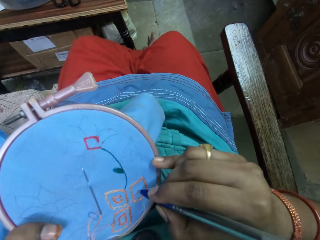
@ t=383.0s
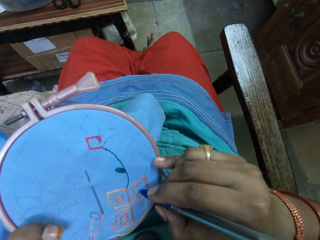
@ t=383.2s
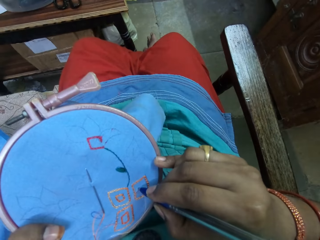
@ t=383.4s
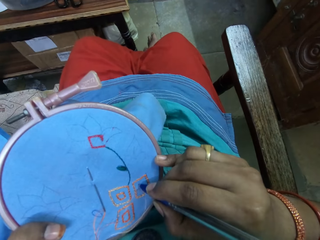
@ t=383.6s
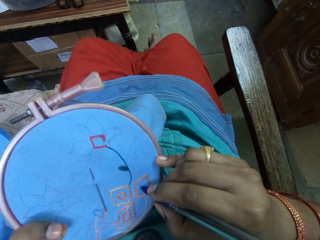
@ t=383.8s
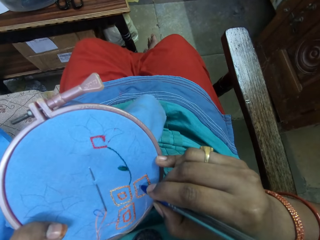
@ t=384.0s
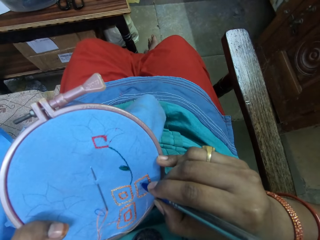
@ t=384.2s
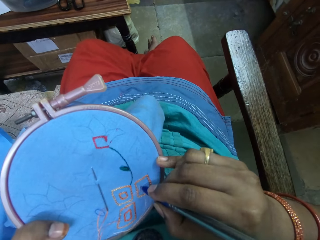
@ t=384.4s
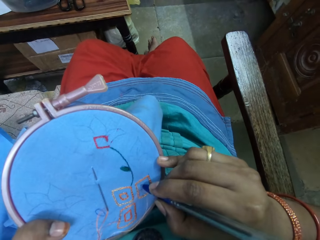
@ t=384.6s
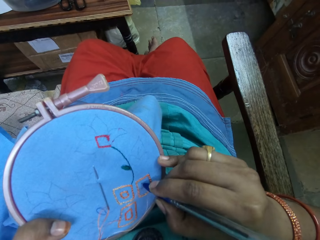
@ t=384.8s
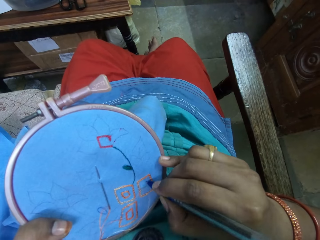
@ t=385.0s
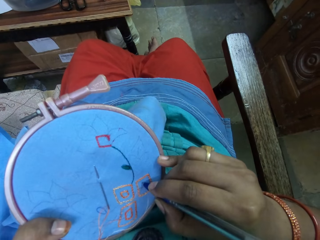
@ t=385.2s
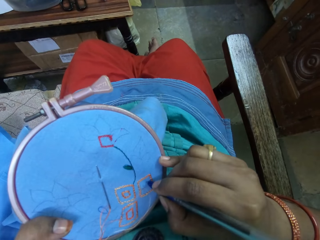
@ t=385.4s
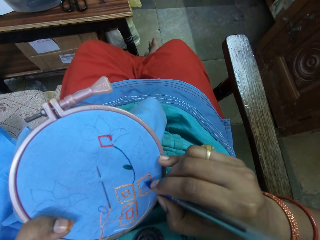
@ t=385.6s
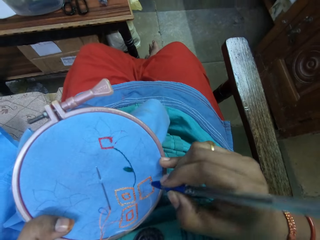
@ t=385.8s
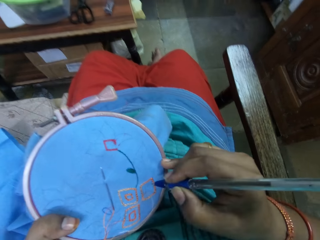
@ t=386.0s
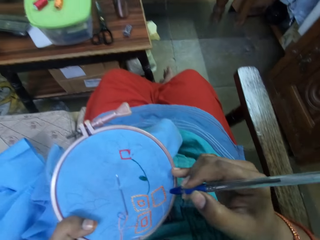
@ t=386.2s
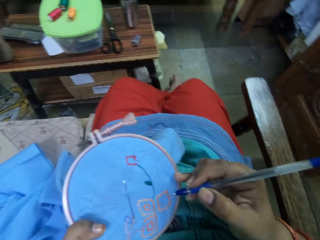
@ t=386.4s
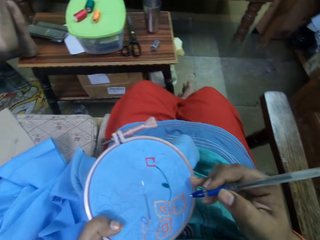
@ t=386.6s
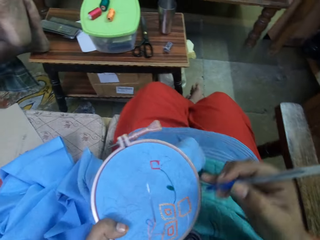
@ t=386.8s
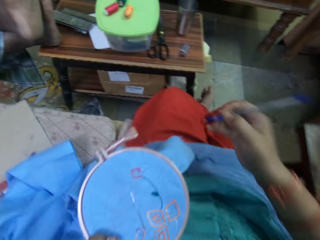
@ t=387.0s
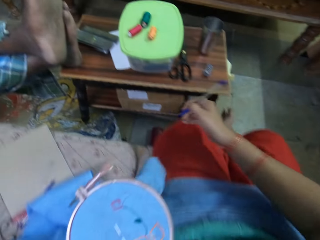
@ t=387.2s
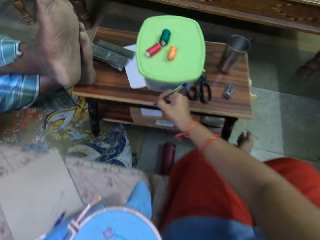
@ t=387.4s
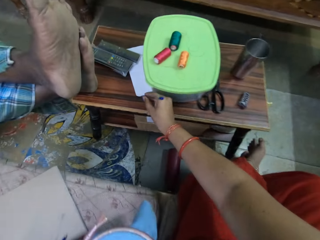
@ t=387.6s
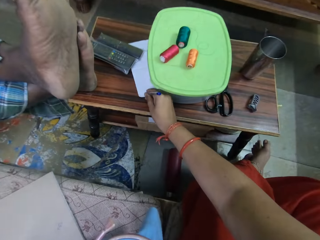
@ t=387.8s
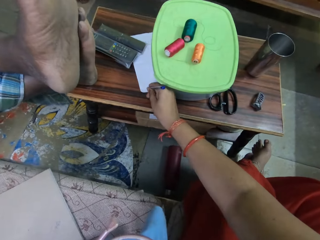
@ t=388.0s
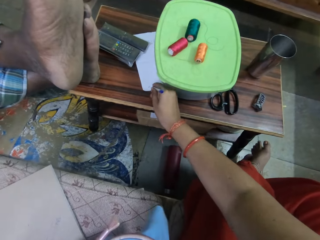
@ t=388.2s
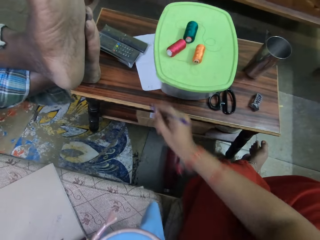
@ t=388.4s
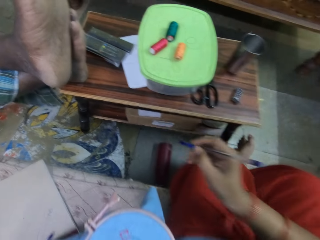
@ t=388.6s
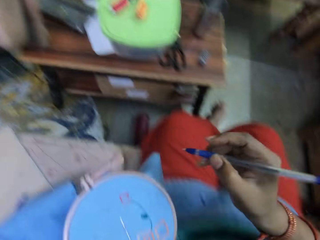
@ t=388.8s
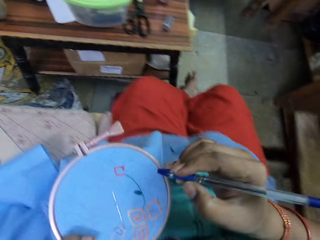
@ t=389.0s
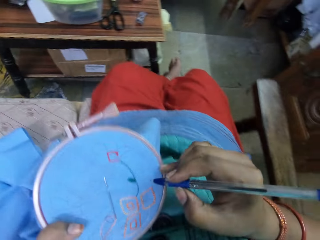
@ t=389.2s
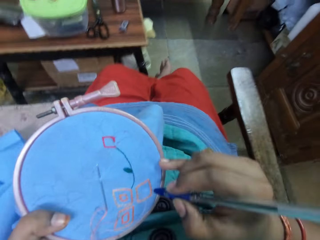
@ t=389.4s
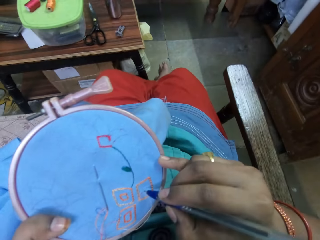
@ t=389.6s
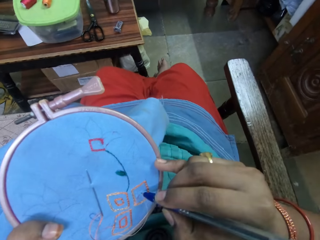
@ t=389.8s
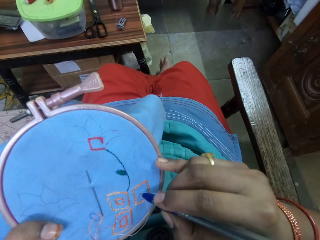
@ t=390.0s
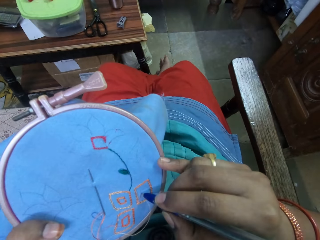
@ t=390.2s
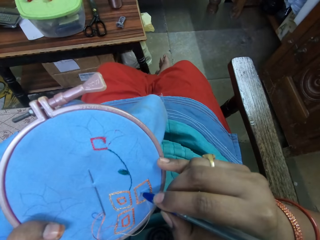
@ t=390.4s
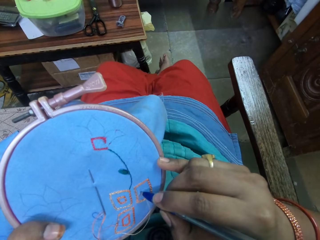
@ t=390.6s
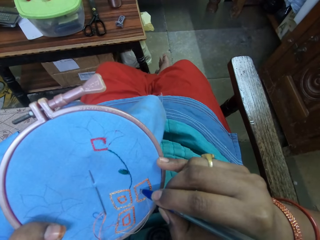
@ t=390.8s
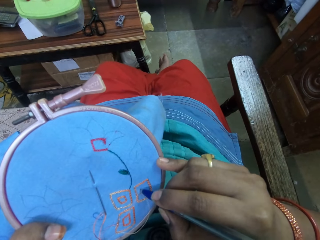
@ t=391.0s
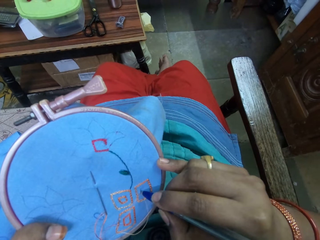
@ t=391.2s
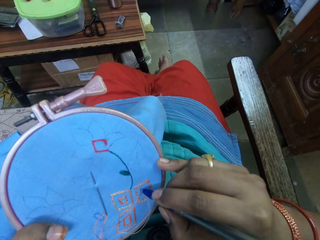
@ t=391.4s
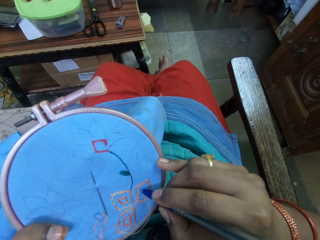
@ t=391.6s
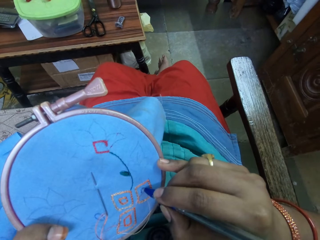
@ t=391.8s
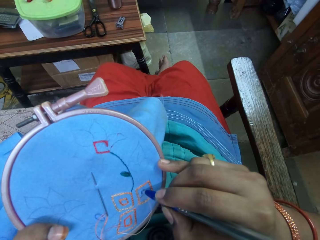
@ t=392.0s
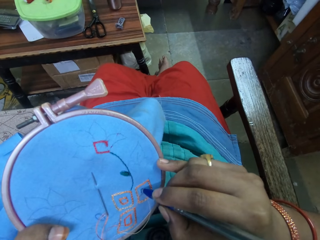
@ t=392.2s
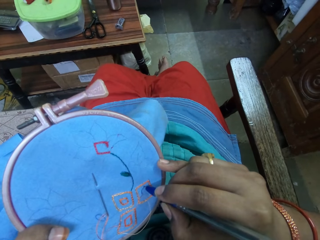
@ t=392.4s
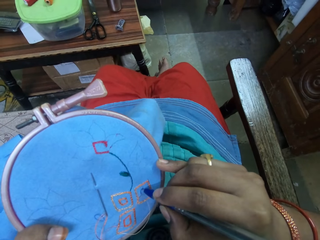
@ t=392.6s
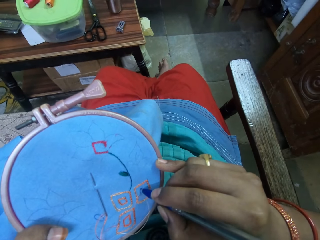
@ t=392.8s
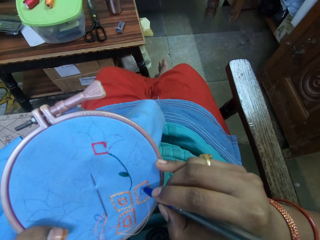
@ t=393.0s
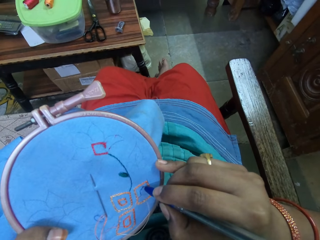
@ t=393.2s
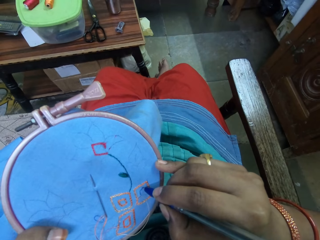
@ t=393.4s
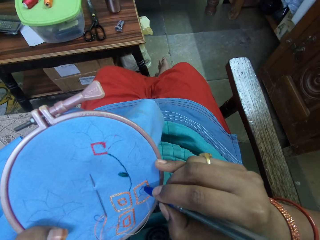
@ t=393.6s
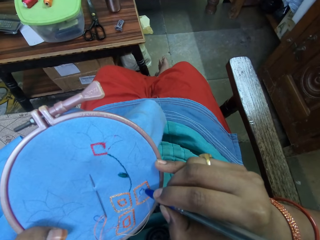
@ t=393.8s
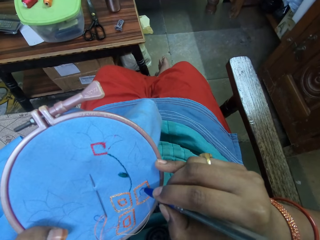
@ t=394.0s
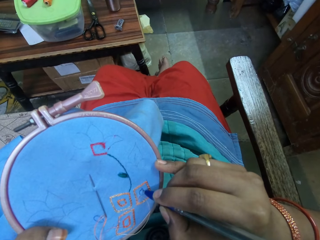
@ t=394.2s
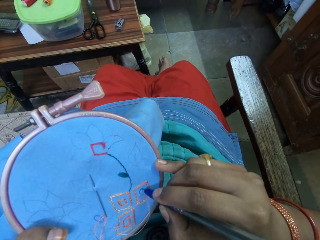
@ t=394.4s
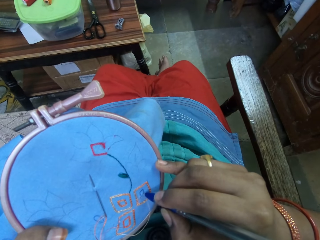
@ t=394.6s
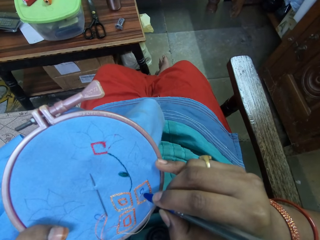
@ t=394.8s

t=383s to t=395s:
The camera wearer draws on the fabric in the embroidery hoop in her left hand with the pen in her right hand. She writes on a paper on the table with the pen in her right hand. She draws on the fabric in the embroidery hoop in her left hand with the pen in her right hand.

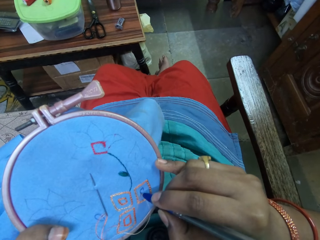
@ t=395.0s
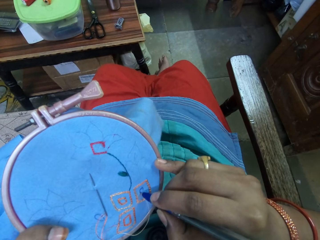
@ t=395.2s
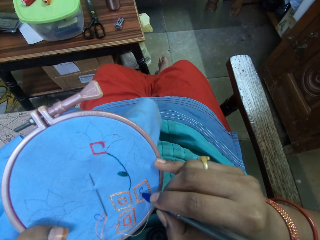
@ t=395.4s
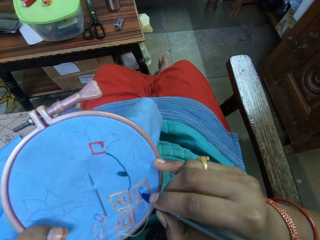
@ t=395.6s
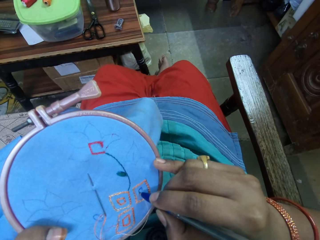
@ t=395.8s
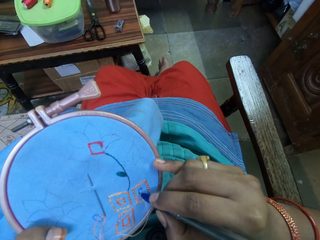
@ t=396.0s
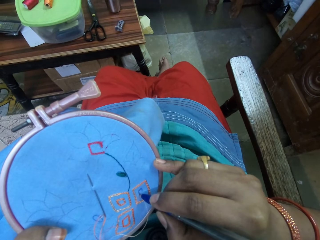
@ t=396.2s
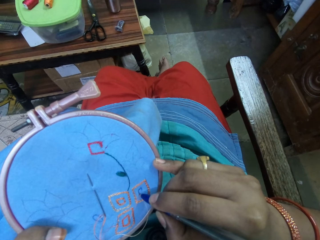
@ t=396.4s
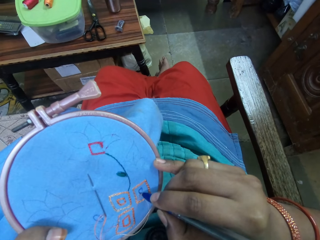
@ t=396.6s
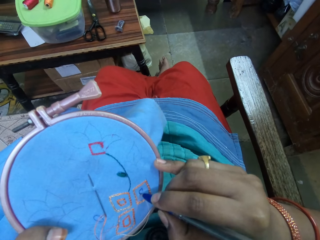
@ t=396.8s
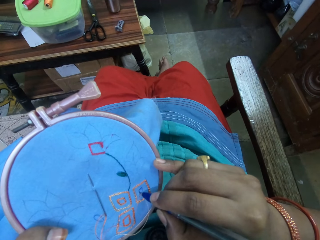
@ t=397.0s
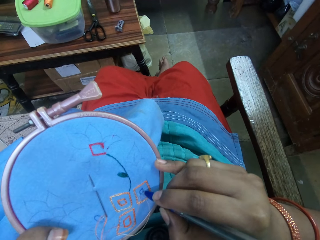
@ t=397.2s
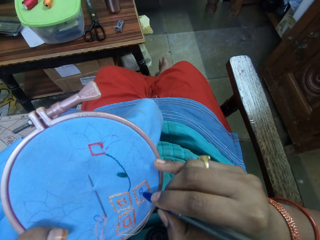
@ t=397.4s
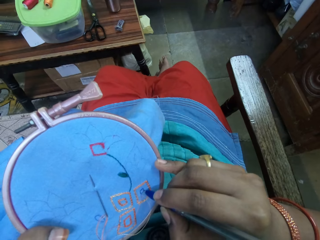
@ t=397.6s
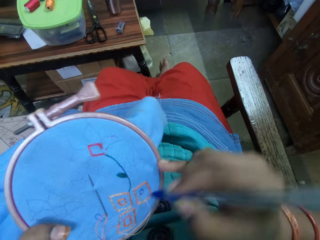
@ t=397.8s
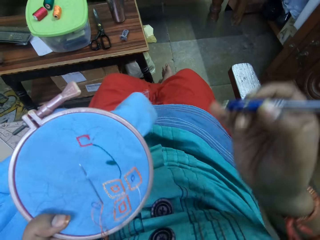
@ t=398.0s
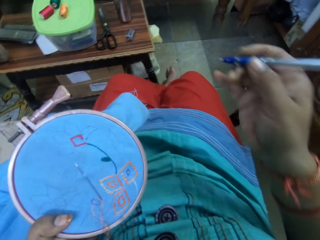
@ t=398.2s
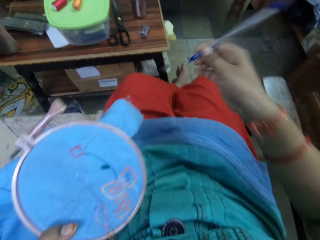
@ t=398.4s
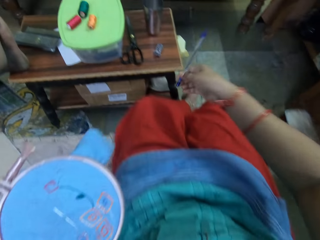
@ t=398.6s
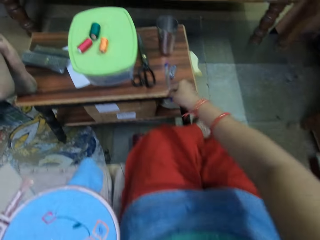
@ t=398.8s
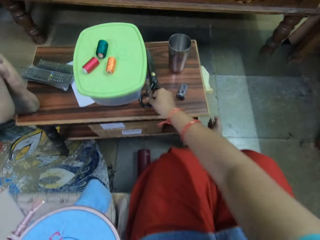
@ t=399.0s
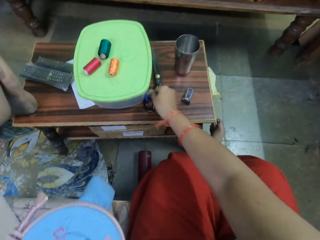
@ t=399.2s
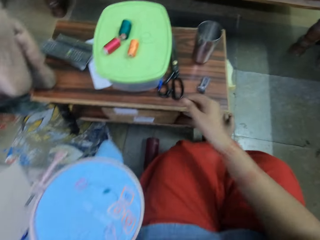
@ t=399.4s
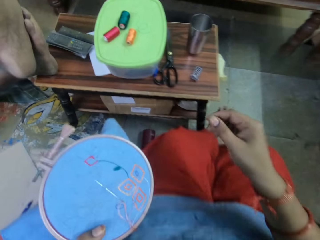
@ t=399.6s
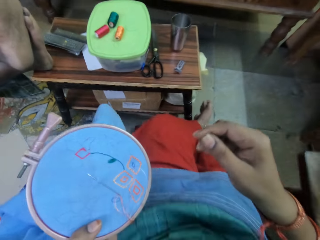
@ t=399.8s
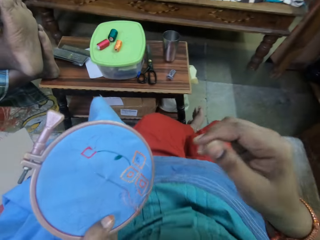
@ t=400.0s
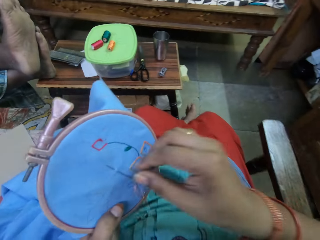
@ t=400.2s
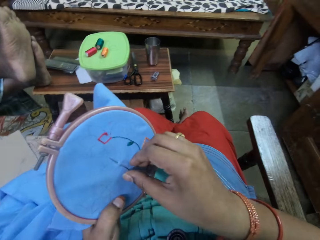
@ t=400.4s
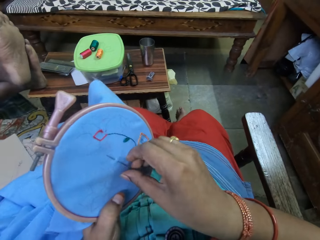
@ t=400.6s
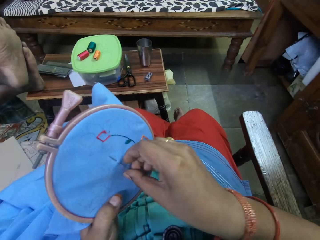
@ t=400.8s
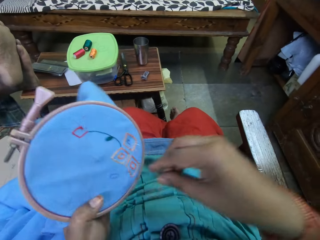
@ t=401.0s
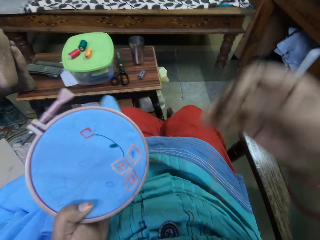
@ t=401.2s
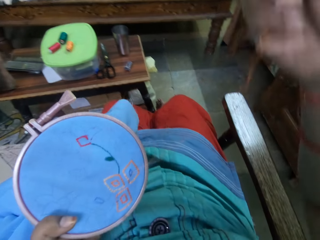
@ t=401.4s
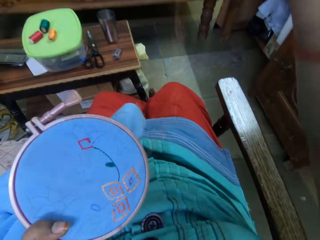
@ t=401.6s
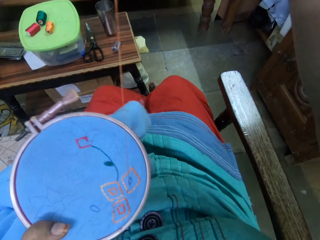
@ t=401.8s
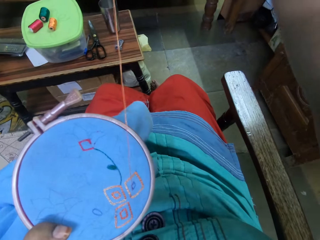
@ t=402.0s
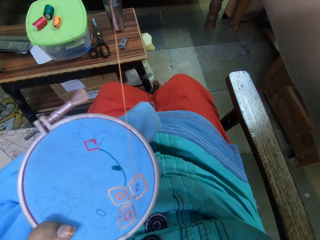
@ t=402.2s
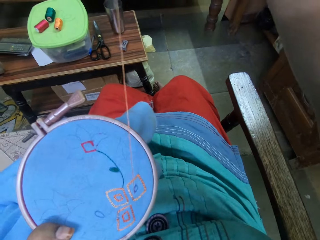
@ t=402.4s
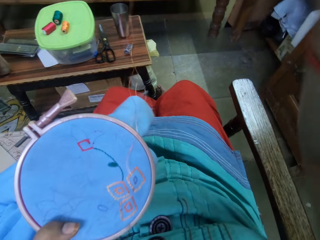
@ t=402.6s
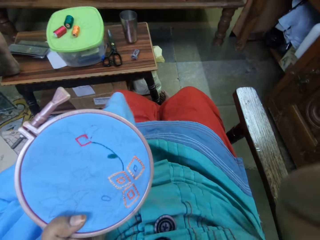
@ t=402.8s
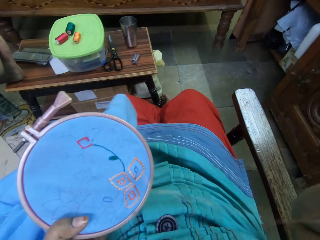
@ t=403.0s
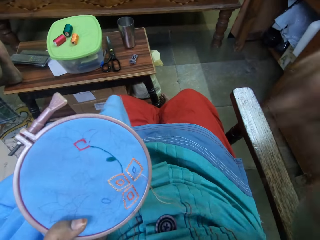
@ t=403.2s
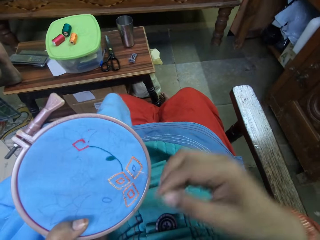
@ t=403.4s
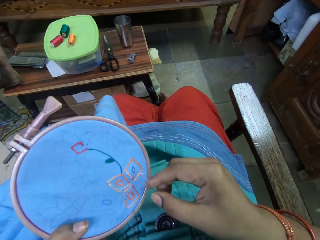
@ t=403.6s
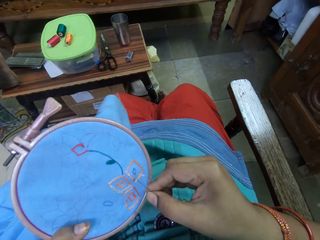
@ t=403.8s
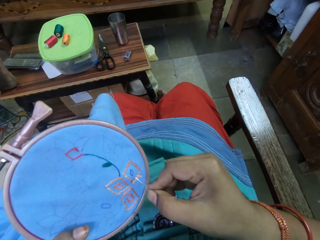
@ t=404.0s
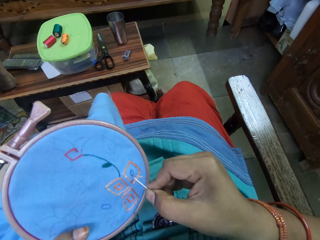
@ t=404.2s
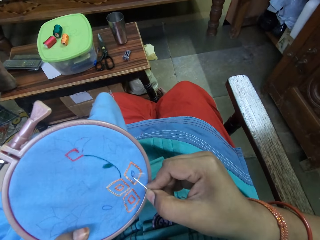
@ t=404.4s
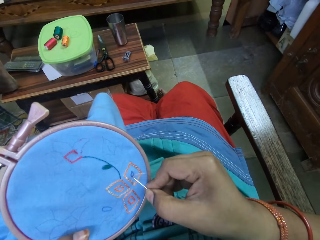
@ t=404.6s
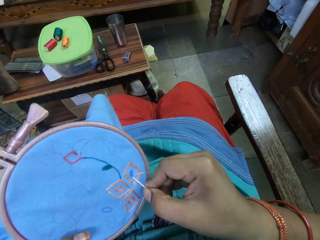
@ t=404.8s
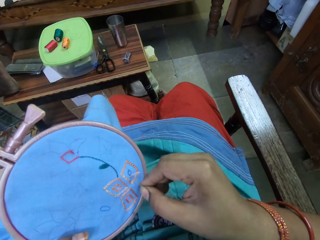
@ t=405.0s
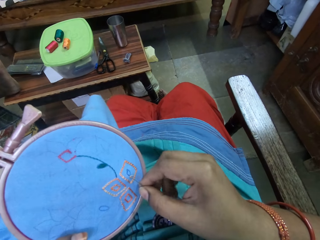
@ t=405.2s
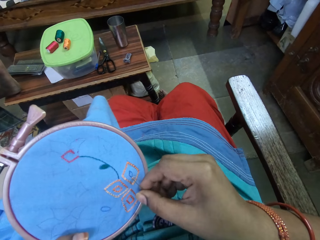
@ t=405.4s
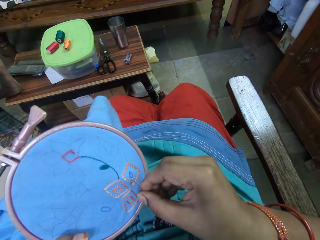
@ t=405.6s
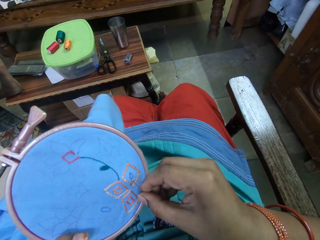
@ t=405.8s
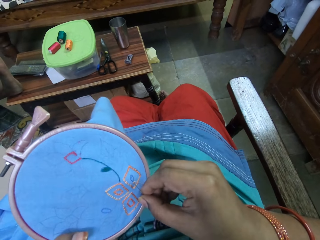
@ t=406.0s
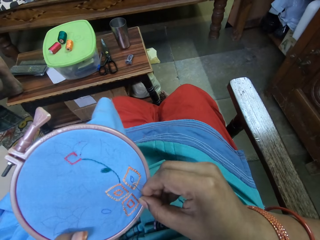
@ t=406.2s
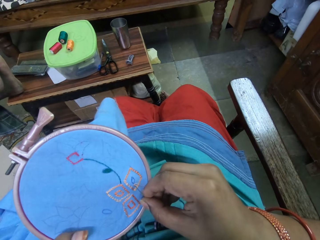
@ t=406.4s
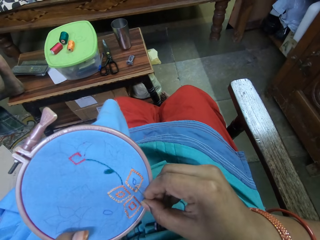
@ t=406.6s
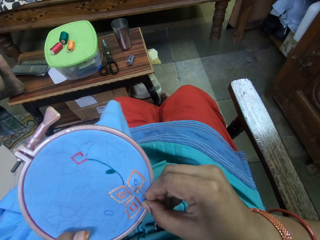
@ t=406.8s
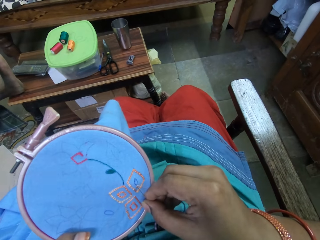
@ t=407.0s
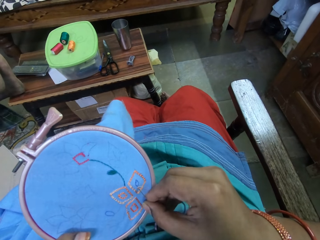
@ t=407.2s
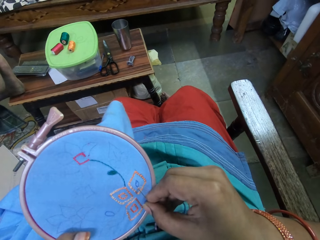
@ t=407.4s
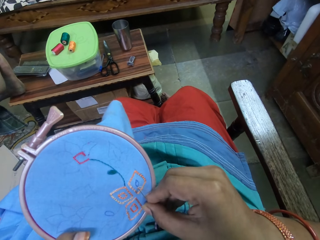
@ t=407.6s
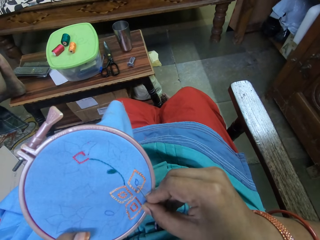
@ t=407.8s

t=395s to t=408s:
The camera wearer drops the pen on the table with her right hand. She removes the needle from the fabric in the embroidery hoop in her left hand with her right hand.
